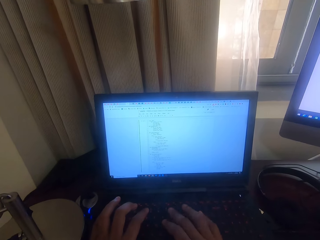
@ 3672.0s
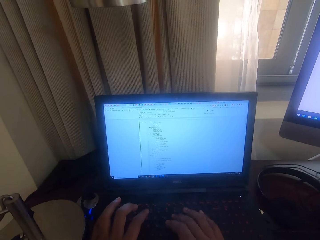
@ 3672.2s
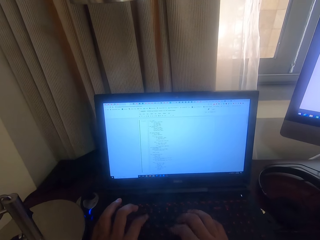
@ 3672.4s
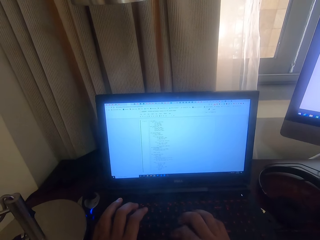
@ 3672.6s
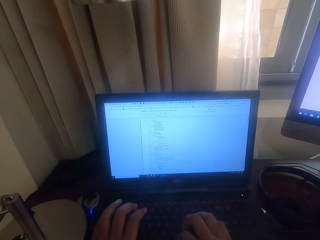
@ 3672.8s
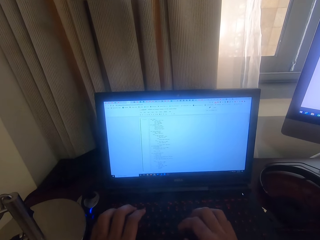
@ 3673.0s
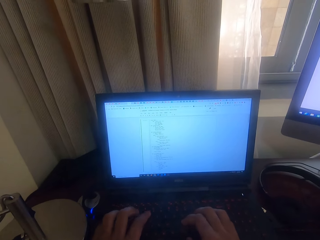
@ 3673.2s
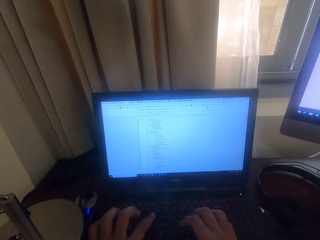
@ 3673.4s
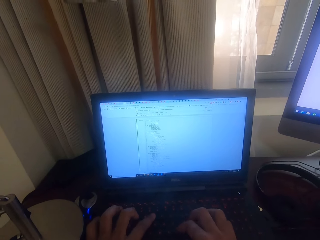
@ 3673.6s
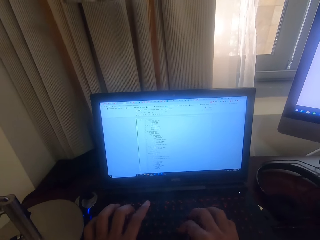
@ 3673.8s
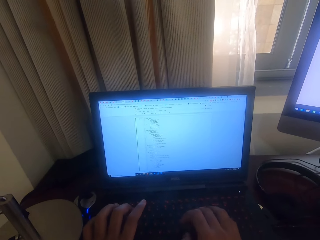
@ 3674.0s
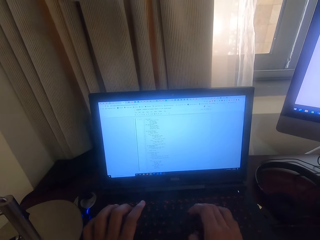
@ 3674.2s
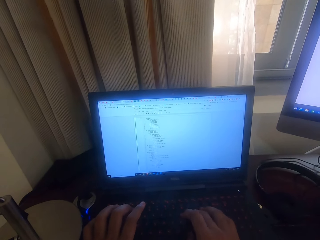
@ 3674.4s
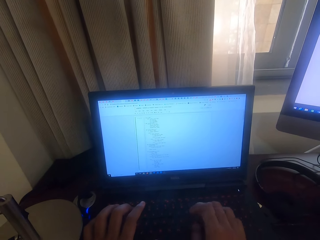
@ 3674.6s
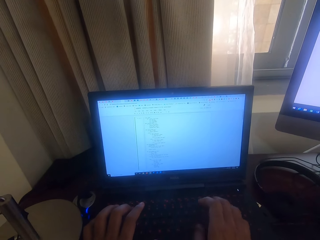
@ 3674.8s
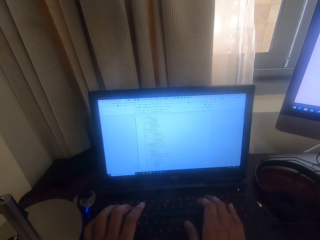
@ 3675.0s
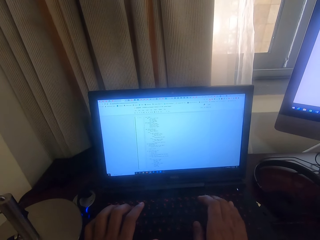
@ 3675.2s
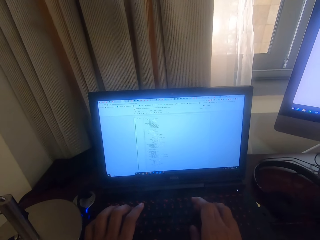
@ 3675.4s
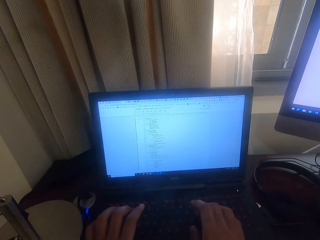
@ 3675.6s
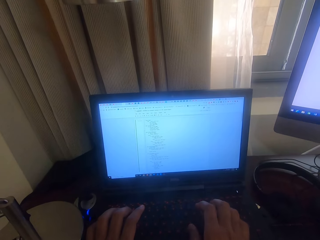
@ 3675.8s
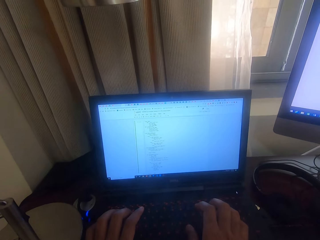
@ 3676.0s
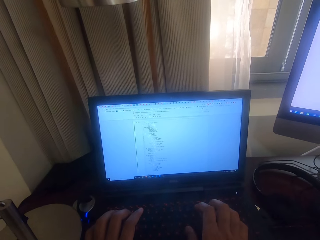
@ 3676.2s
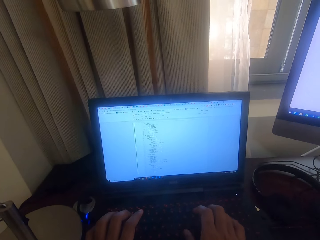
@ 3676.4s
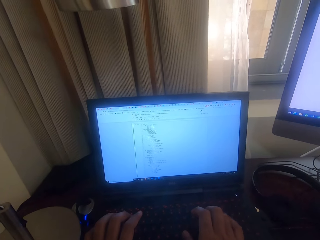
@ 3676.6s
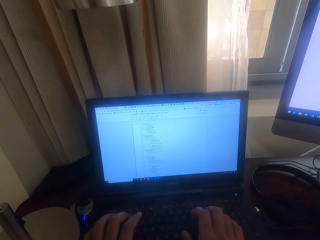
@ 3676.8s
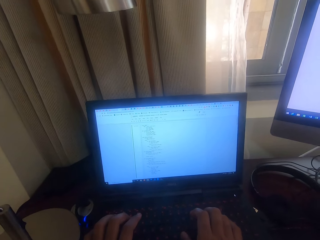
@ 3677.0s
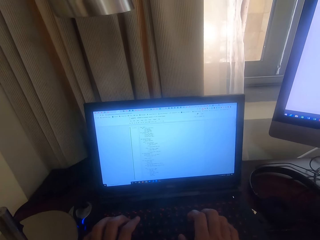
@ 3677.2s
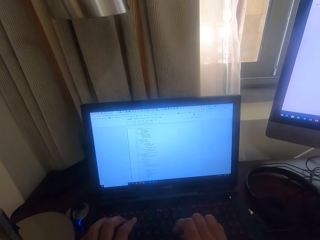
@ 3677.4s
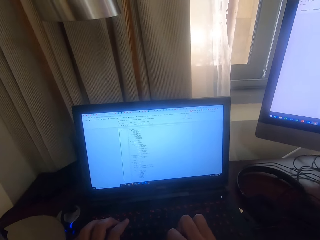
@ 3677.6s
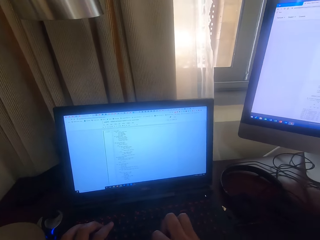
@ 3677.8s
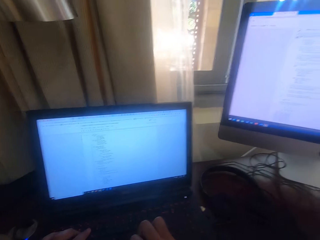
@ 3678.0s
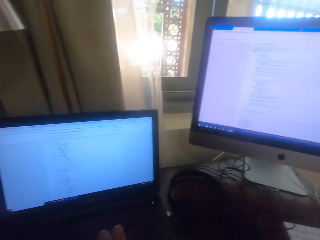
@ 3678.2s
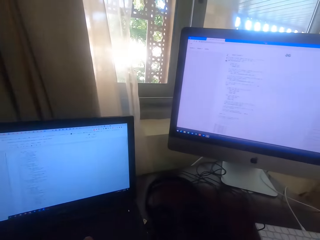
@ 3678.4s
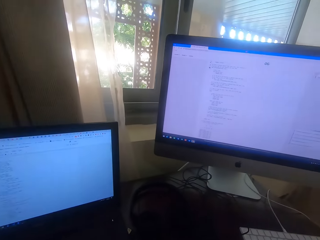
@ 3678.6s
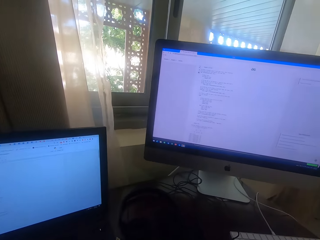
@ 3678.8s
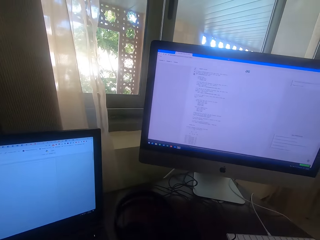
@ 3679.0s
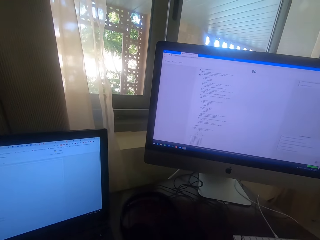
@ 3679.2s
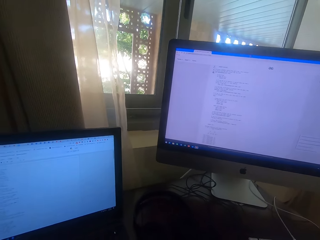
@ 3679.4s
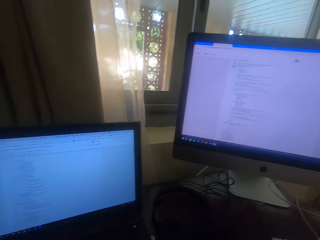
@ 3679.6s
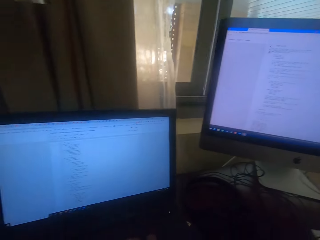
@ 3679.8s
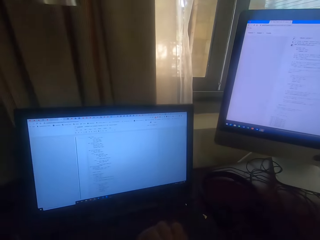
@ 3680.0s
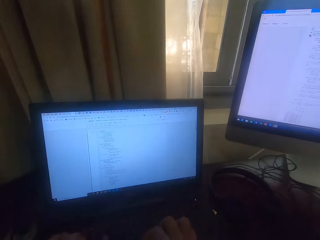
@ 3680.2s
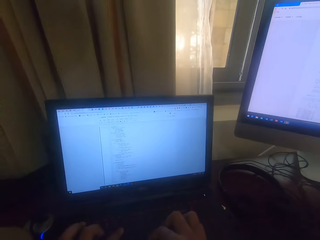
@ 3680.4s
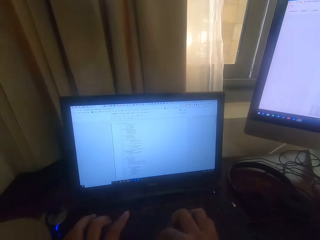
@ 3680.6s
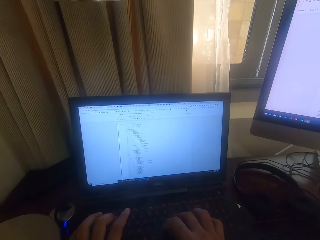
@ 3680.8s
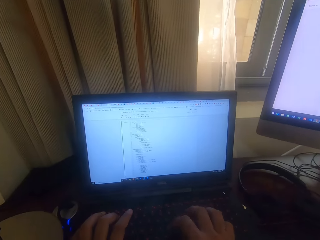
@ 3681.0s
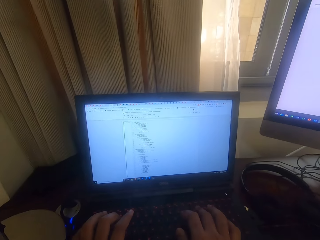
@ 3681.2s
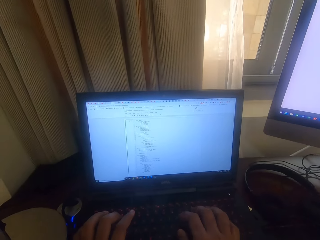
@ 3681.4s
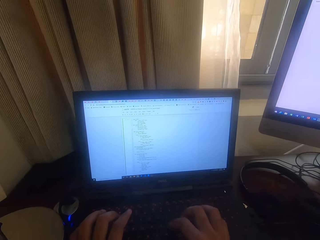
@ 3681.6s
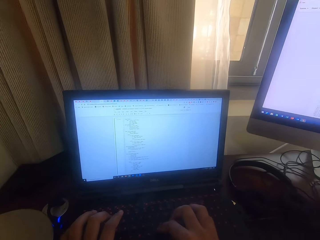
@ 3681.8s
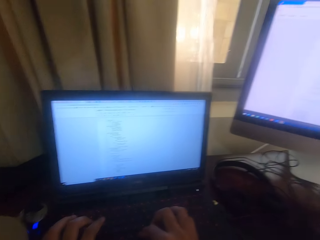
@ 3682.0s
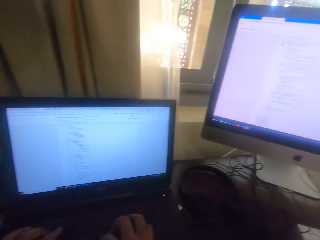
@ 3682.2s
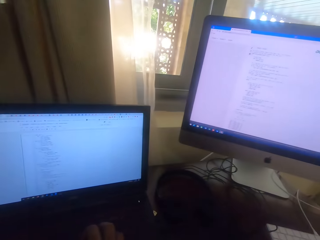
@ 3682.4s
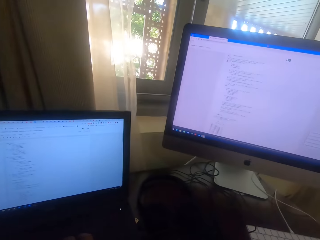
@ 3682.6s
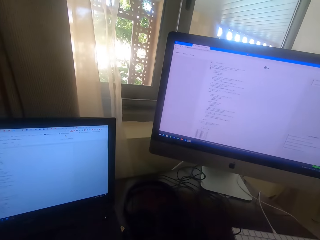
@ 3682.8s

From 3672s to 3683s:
The camera wearer looks at the screen. They use the keyboard.

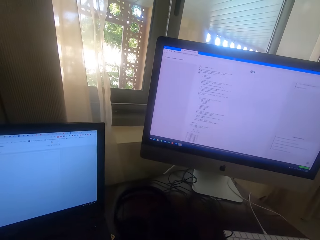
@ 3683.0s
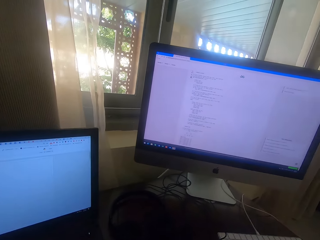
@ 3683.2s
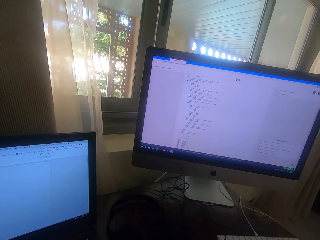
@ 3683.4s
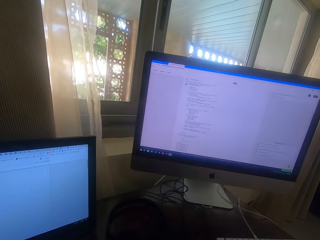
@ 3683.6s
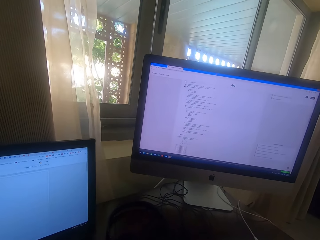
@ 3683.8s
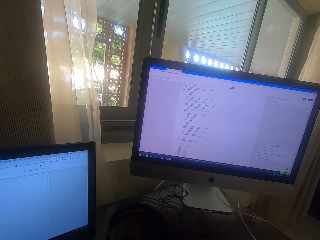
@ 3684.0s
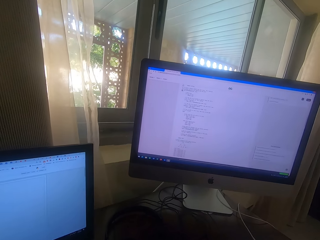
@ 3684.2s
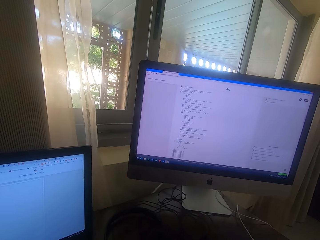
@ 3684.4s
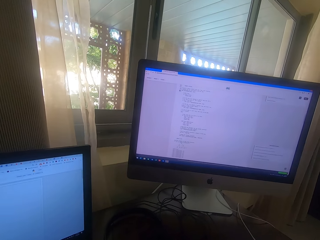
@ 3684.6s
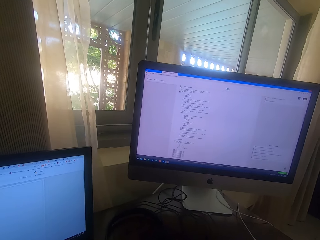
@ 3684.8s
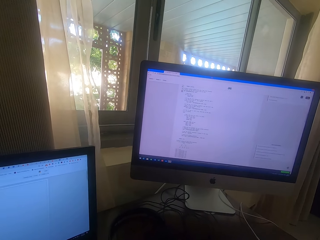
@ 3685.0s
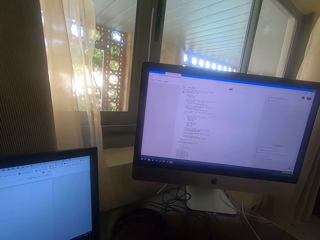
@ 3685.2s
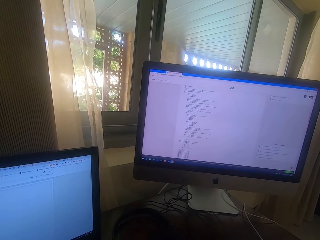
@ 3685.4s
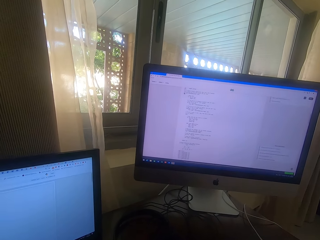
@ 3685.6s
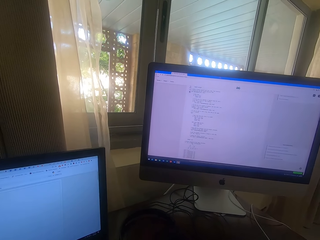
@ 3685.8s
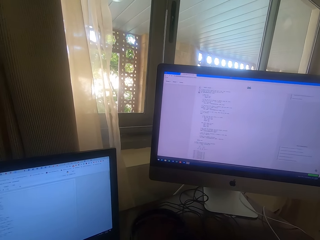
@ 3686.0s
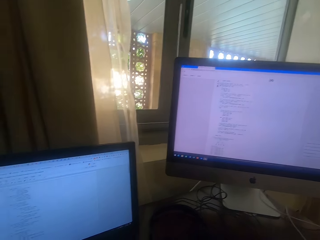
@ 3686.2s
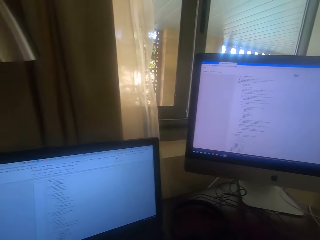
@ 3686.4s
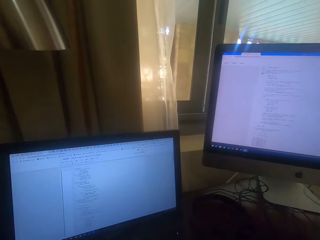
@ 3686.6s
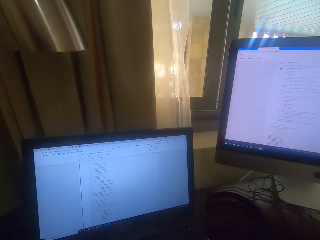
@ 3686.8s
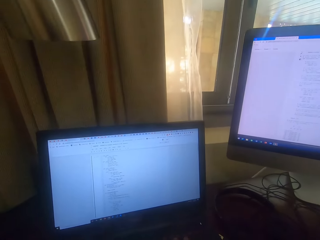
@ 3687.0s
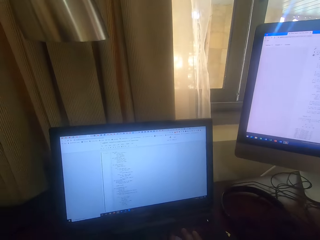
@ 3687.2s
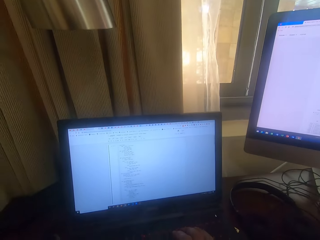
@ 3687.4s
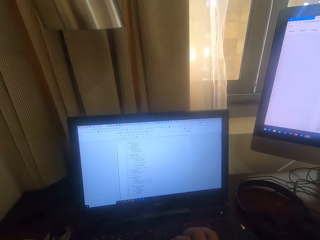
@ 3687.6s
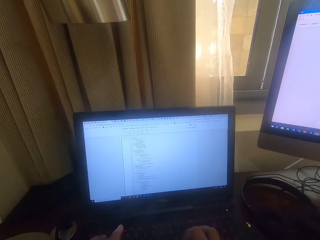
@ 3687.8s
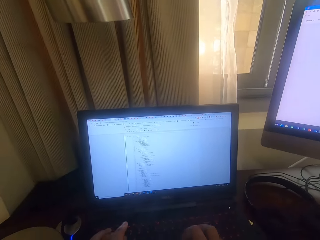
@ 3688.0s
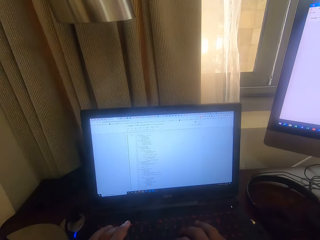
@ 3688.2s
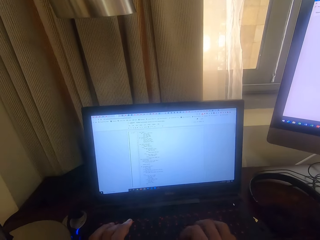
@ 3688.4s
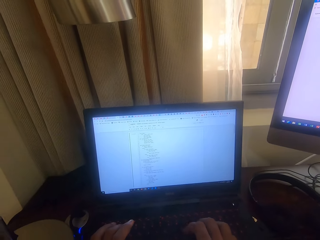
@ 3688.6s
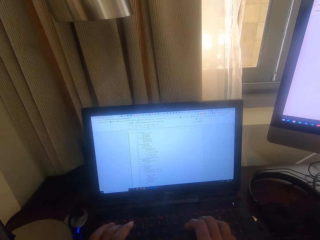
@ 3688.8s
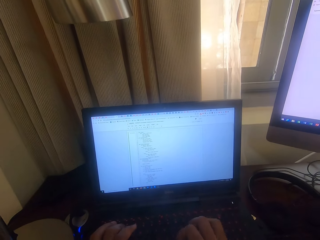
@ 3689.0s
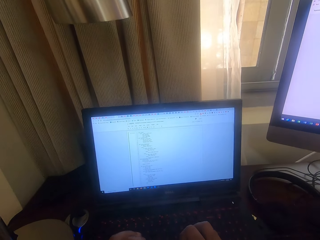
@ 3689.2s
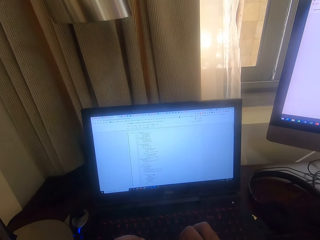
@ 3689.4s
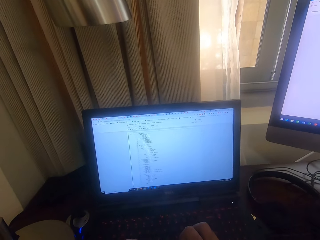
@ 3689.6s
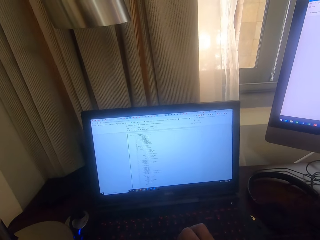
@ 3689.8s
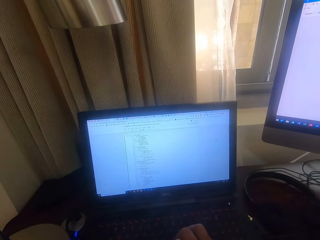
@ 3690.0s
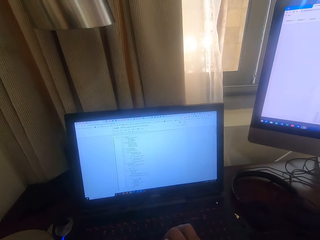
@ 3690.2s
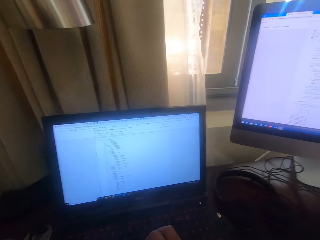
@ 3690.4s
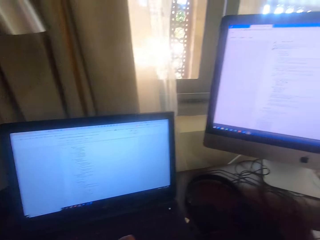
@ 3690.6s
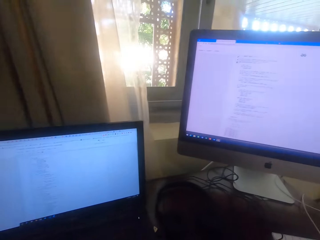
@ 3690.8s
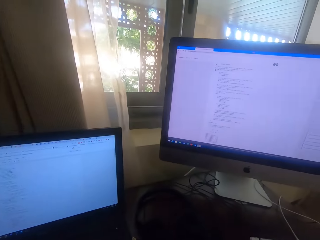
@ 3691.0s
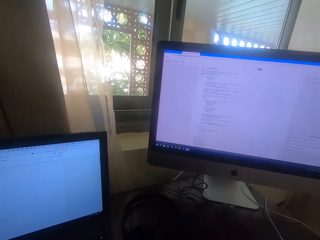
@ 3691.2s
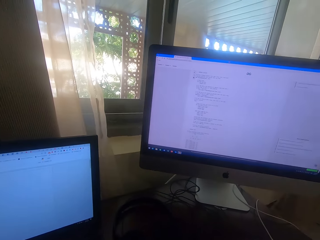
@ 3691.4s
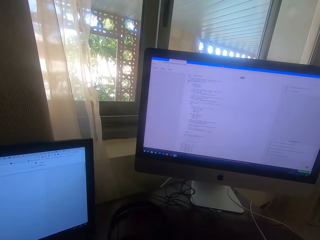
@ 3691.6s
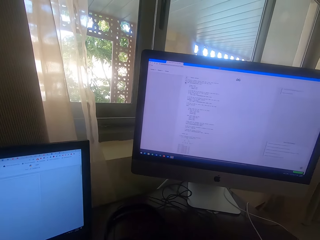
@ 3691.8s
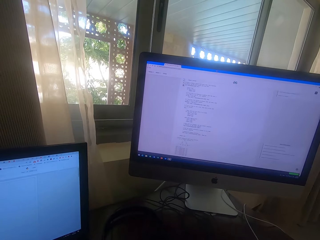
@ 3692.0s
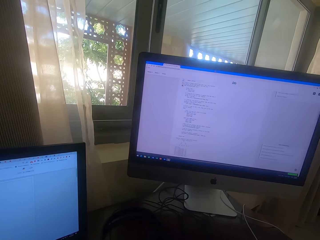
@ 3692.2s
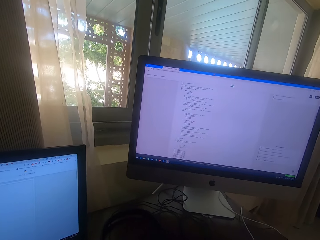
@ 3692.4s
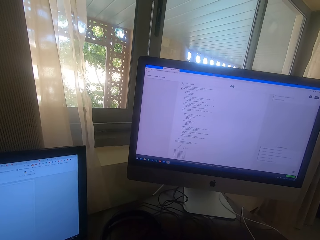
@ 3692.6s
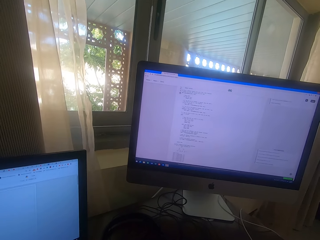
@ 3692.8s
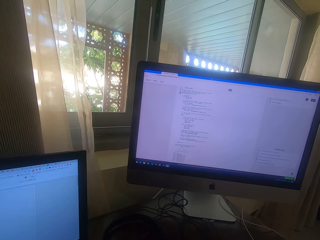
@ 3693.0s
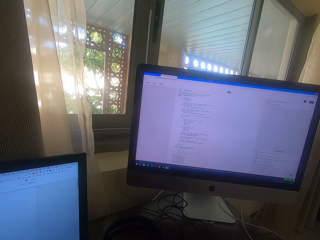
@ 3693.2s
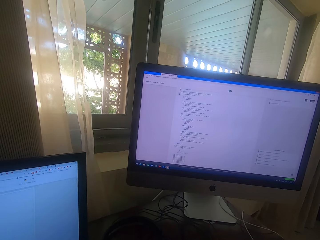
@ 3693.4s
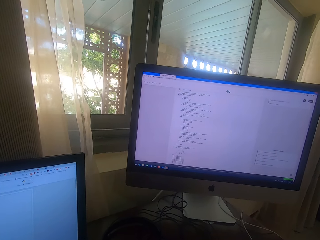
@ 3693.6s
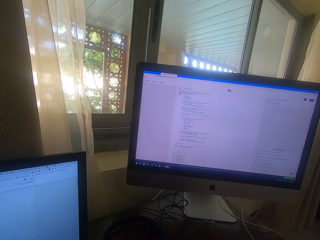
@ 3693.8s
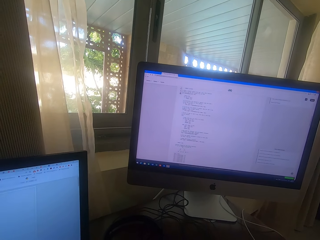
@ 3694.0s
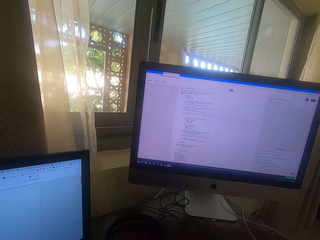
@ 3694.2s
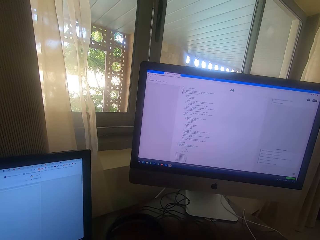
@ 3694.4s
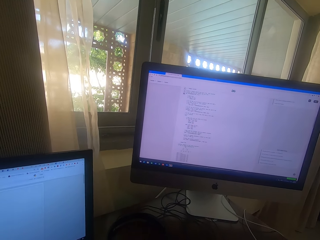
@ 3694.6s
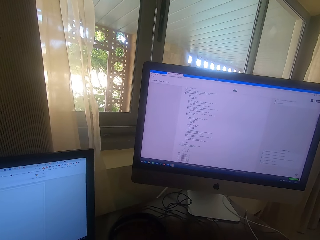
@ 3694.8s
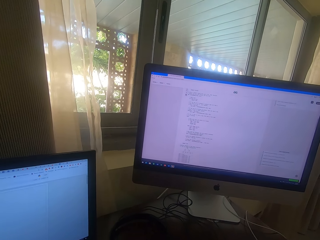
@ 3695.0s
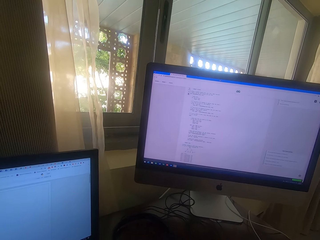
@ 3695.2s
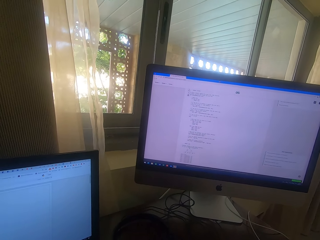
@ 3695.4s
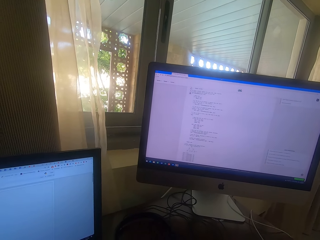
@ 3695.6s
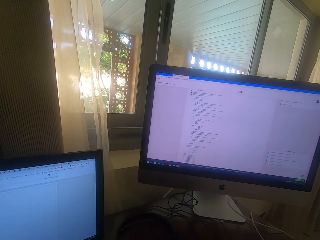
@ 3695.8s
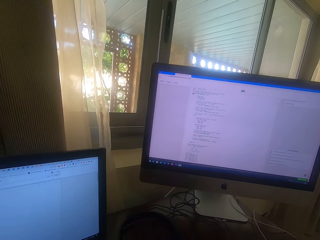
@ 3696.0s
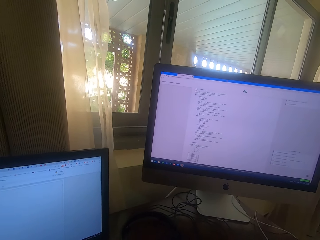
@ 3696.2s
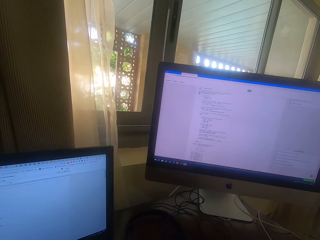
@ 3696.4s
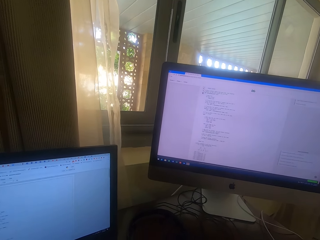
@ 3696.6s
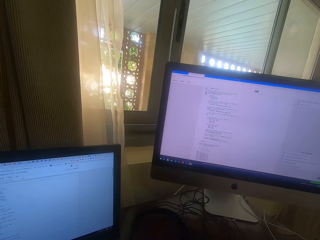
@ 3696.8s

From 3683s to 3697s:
The camera wearer looks at the computers. They type on the keyboard. They look at the computers.
